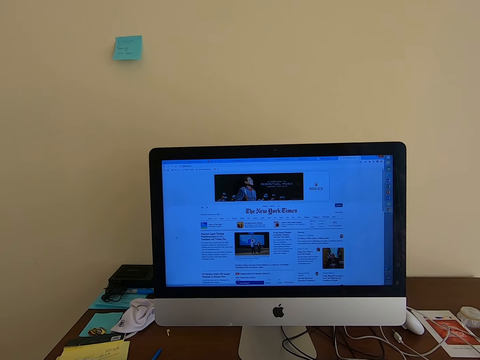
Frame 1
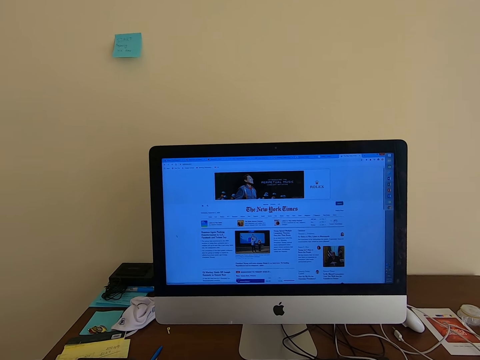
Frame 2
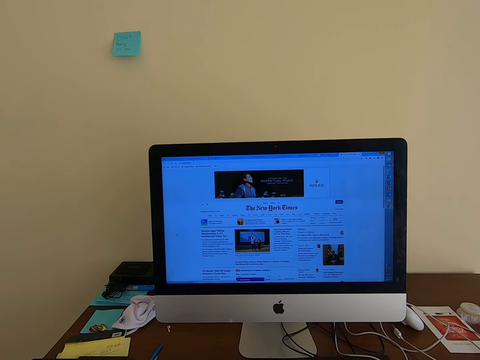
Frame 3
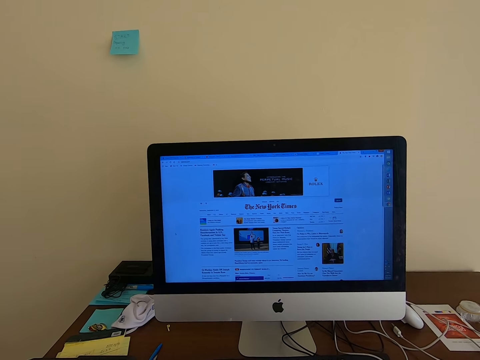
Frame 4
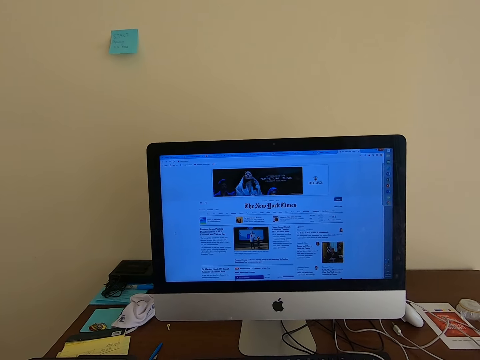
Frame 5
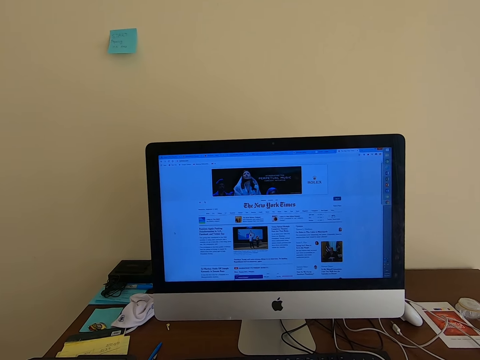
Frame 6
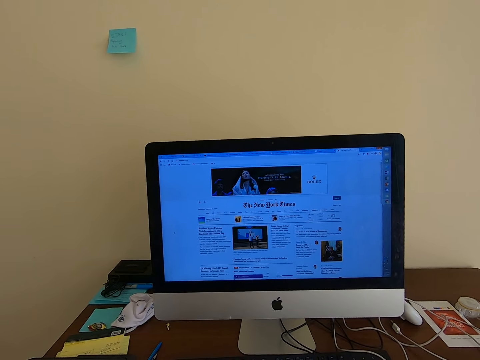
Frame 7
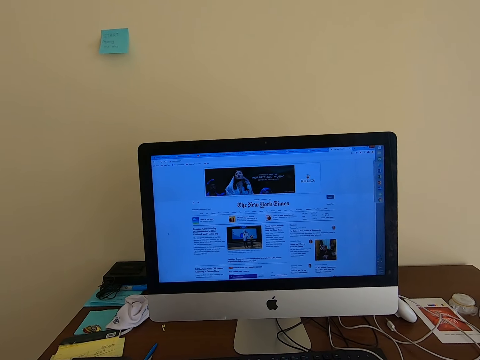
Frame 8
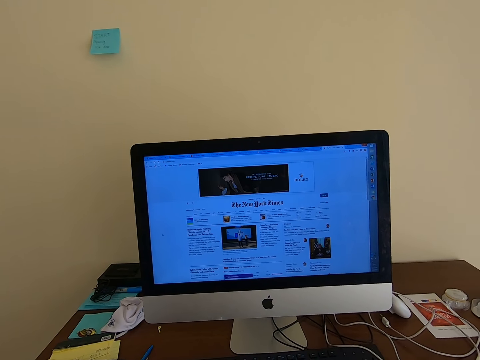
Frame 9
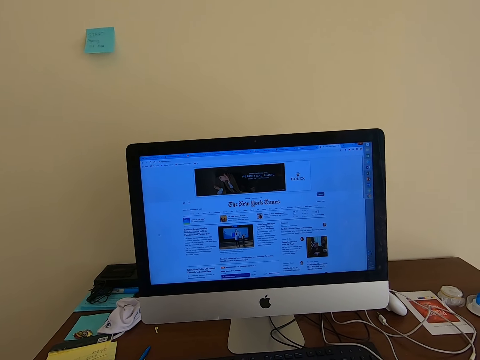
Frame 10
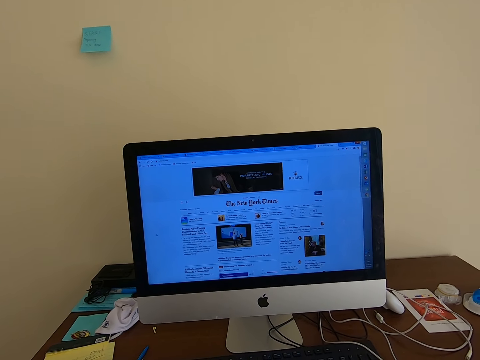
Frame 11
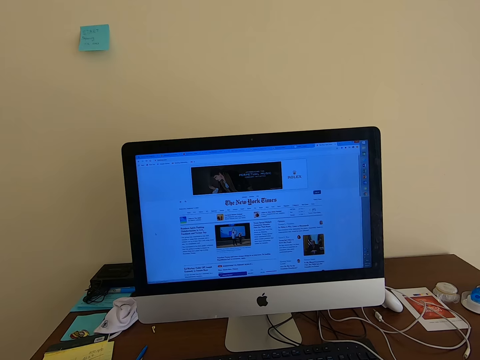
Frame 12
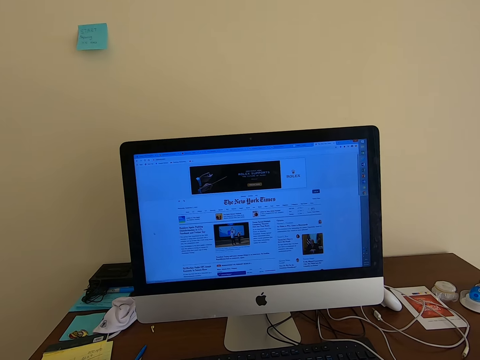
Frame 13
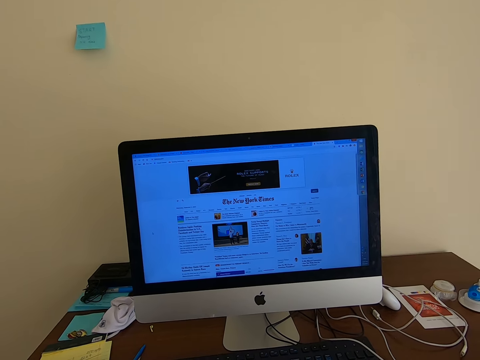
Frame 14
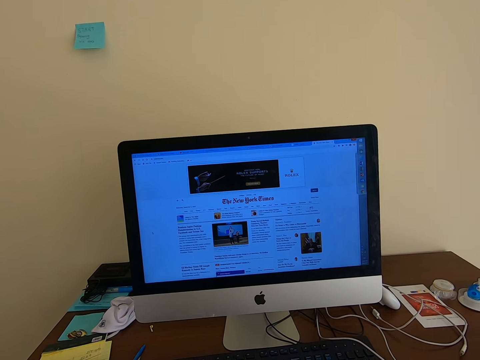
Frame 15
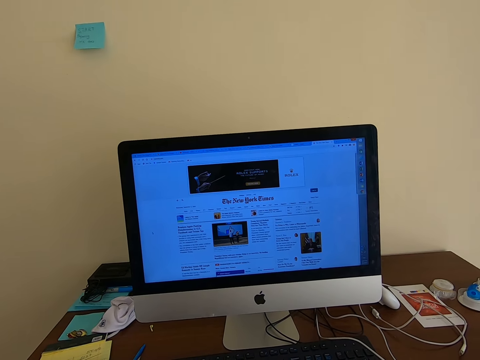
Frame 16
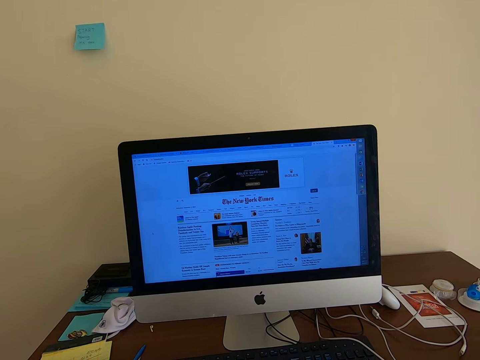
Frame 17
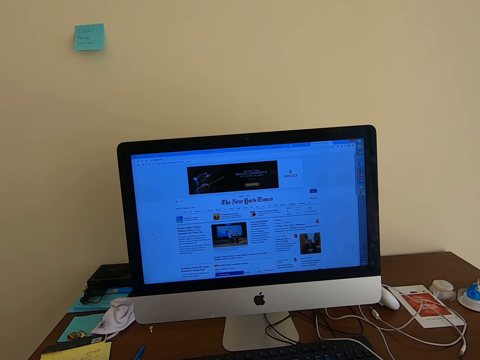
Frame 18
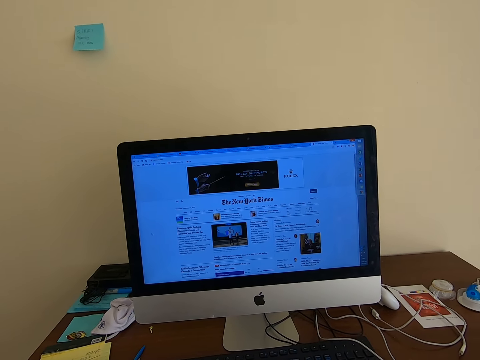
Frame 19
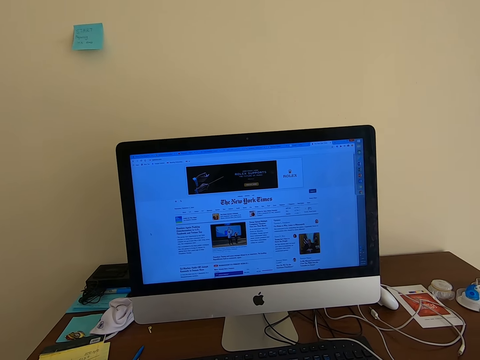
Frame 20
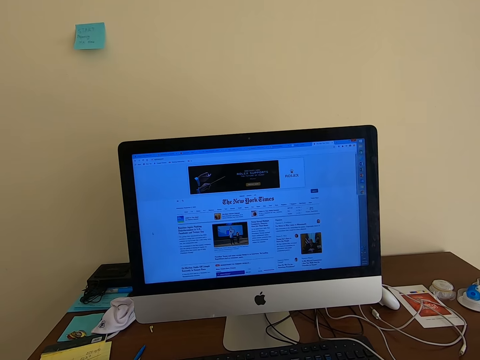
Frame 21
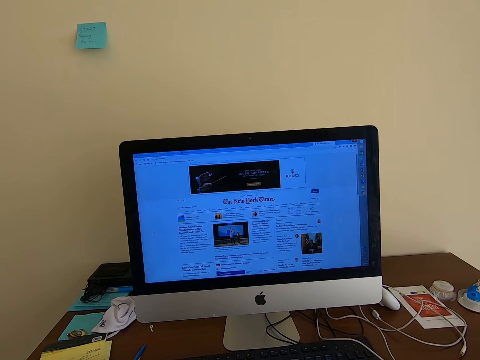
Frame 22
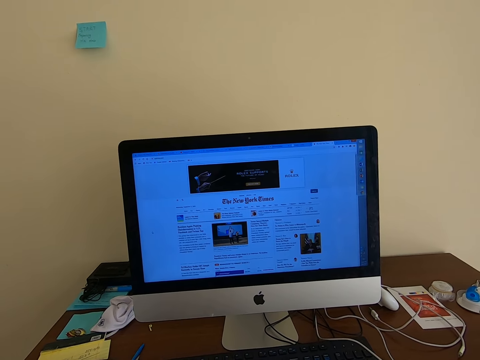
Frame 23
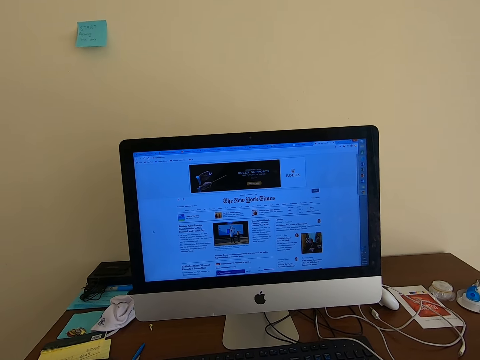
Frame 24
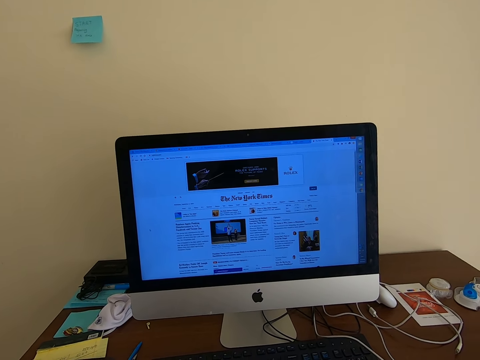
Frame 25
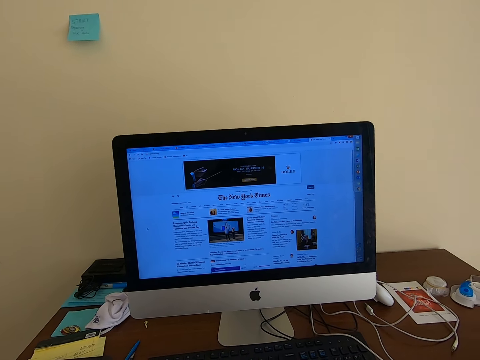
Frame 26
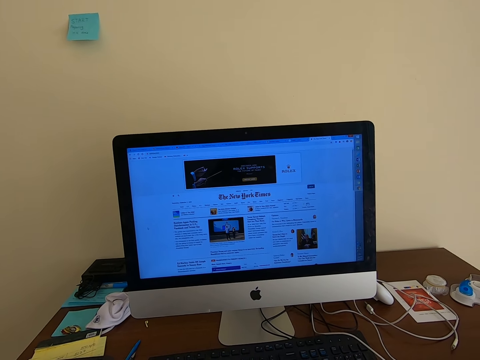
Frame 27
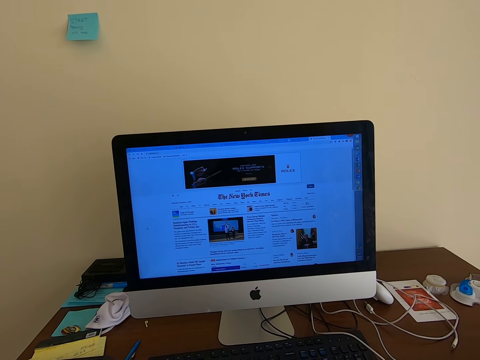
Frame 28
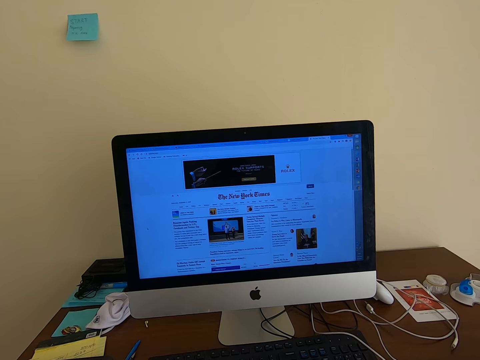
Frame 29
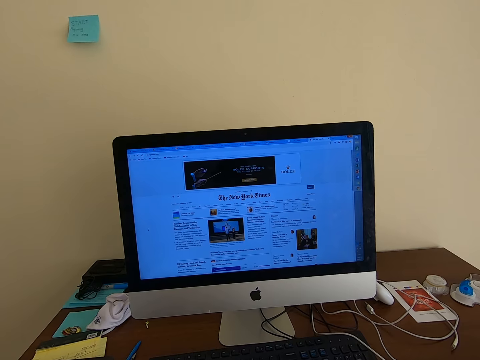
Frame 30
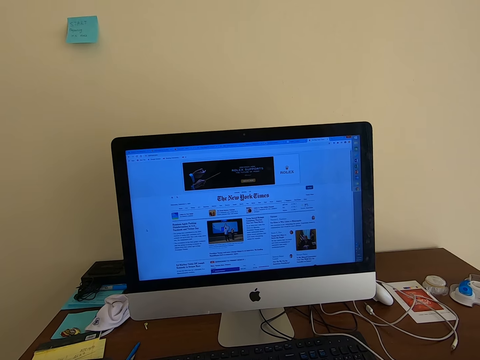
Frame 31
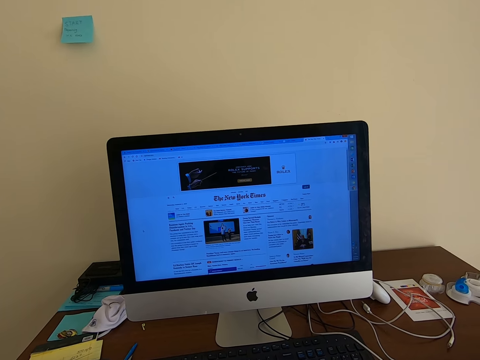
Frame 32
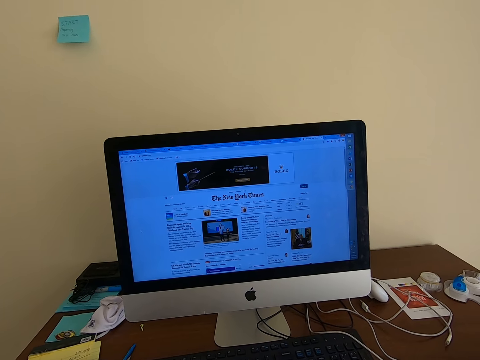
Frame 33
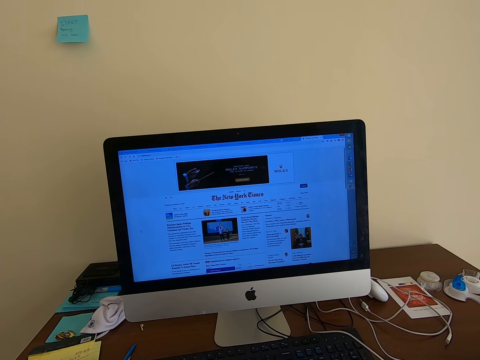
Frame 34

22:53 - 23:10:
The camera wearer gazes at the screen. They gaze at the screen again.

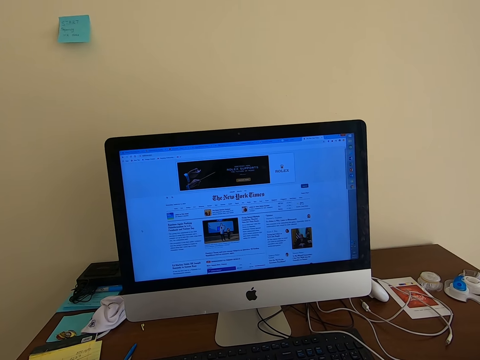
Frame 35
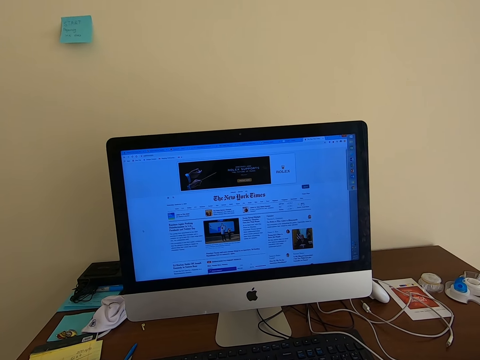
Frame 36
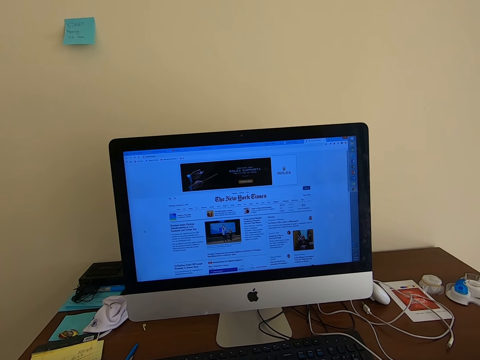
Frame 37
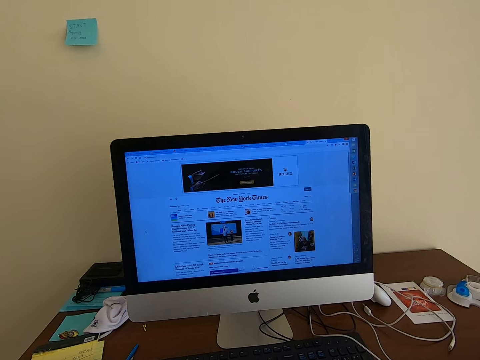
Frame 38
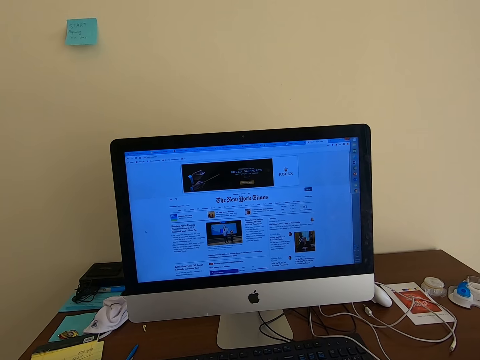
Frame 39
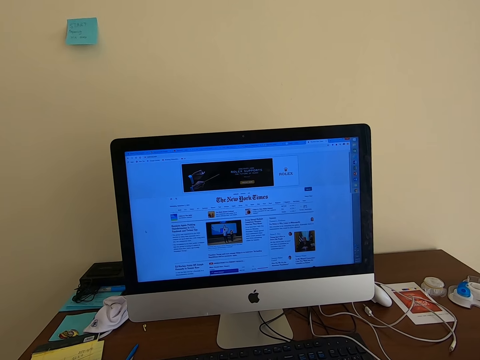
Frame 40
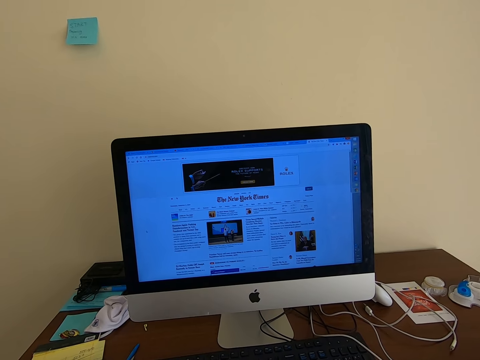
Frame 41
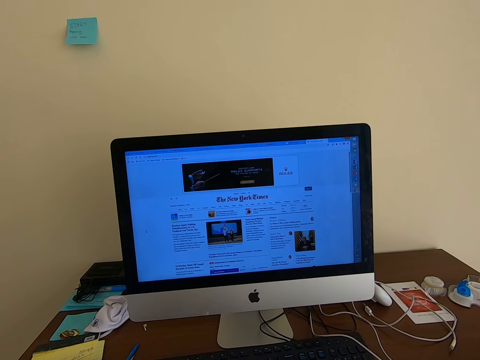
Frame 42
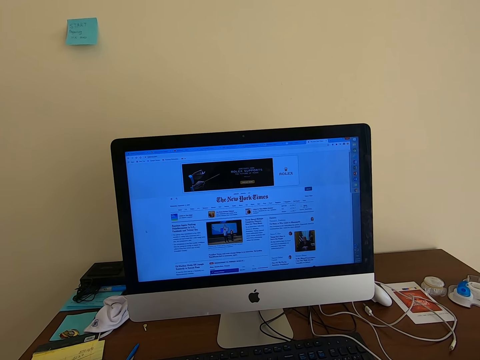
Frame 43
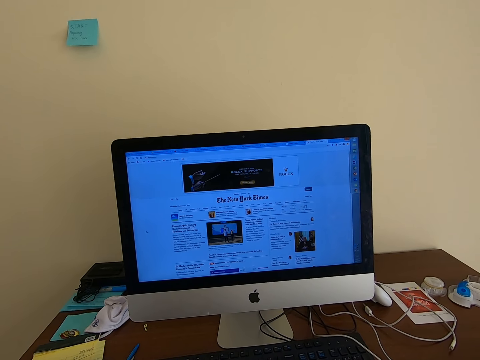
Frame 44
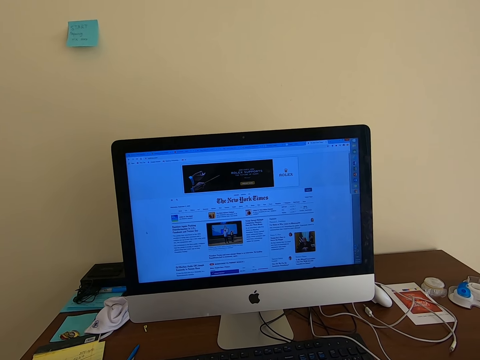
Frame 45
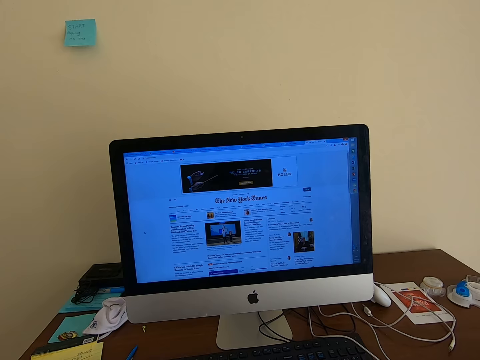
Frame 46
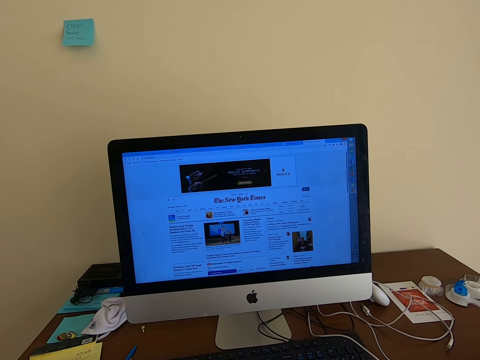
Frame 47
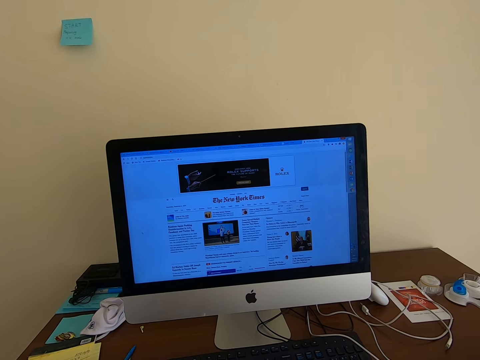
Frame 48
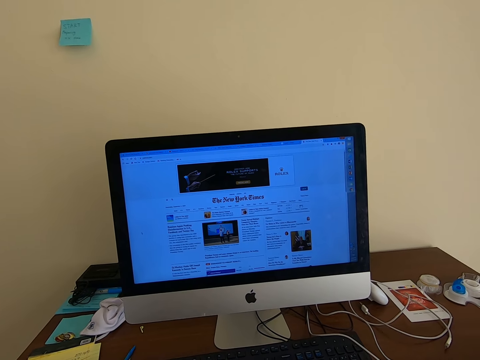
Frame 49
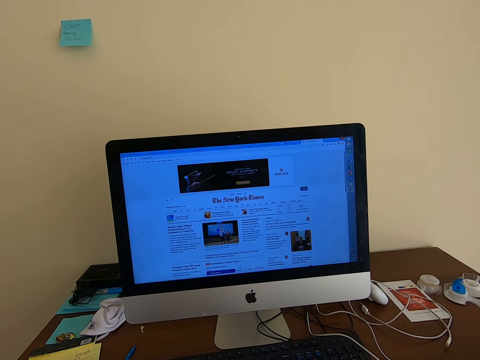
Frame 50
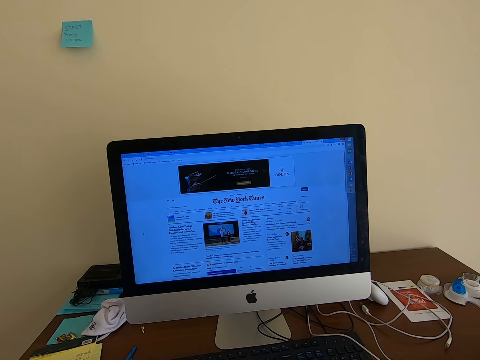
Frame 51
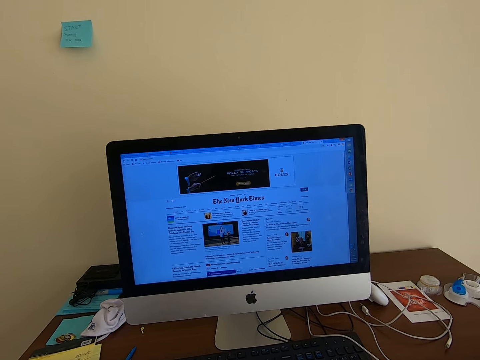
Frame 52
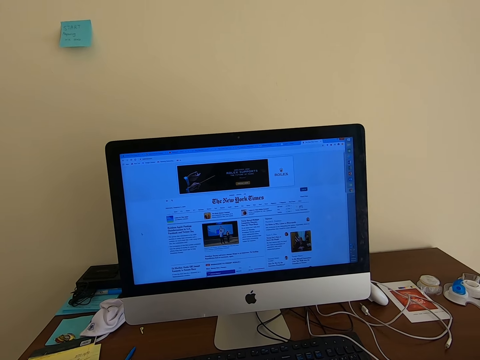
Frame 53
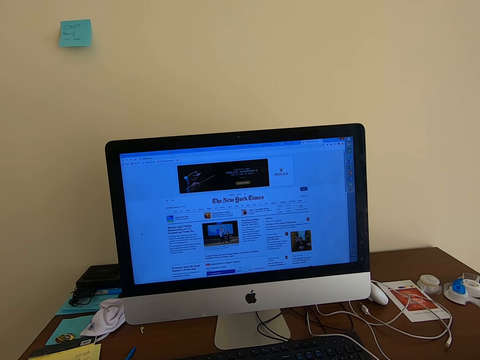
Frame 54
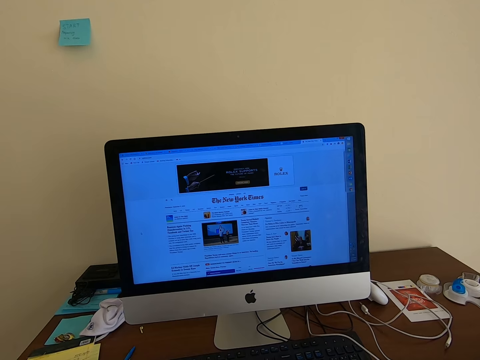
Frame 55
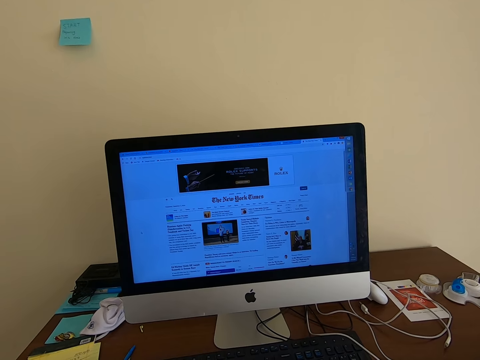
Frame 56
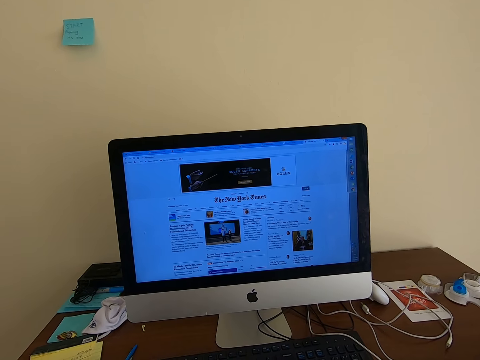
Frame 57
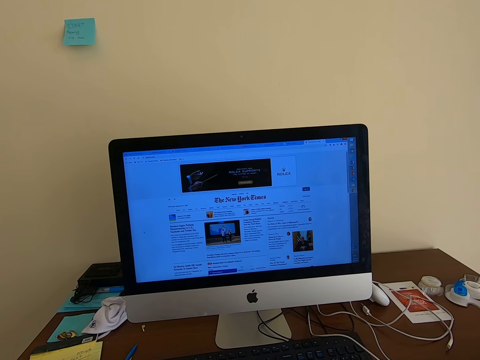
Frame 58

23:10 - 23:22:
The camera wearer gazes at the screen.
